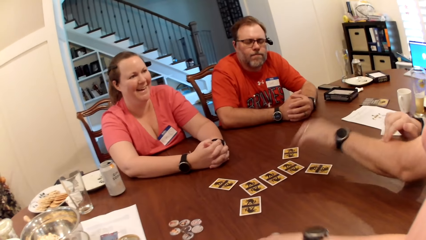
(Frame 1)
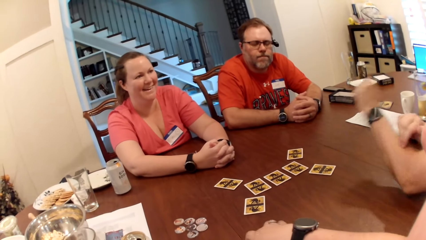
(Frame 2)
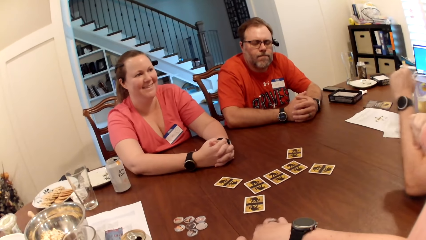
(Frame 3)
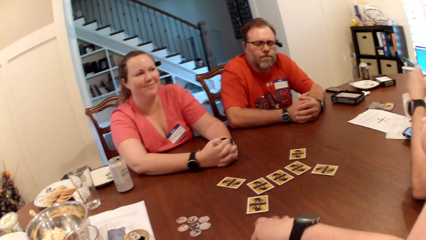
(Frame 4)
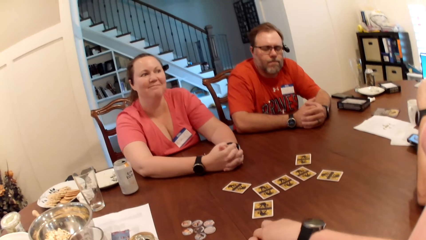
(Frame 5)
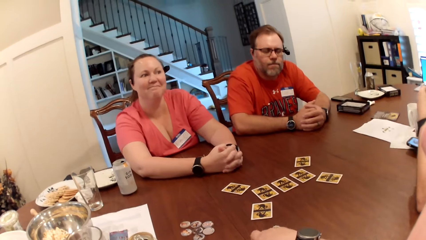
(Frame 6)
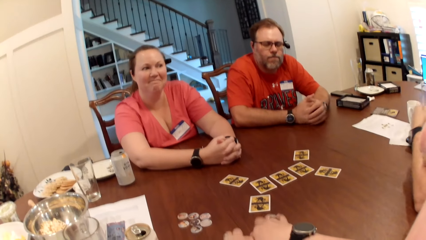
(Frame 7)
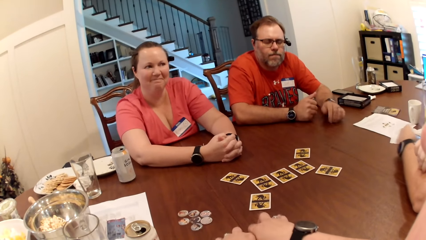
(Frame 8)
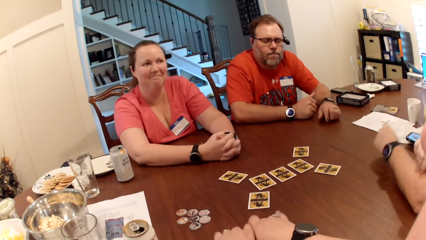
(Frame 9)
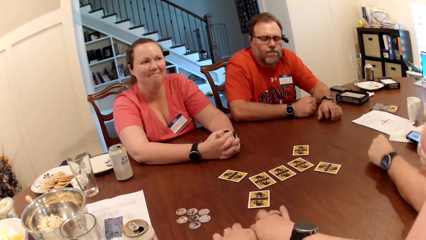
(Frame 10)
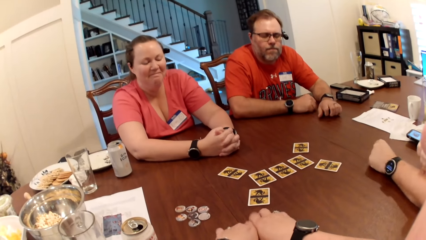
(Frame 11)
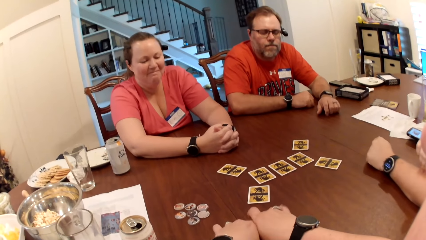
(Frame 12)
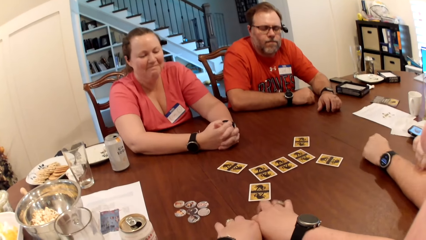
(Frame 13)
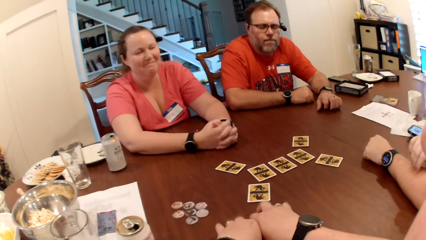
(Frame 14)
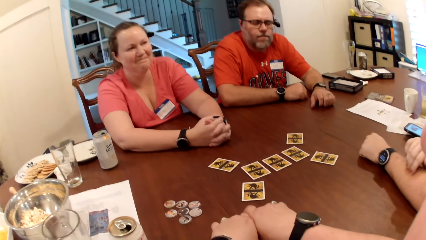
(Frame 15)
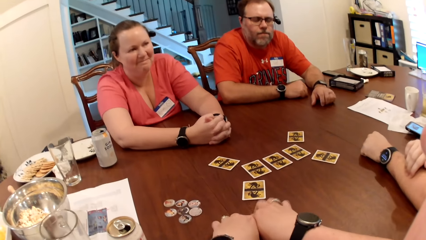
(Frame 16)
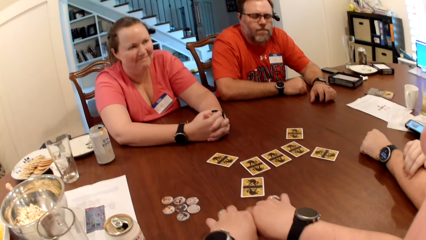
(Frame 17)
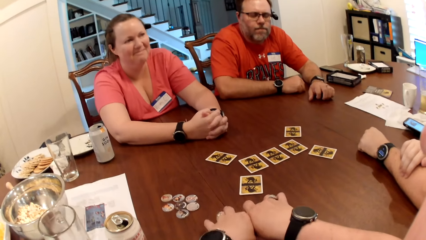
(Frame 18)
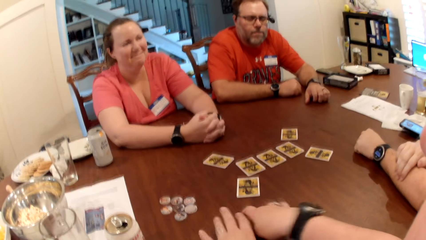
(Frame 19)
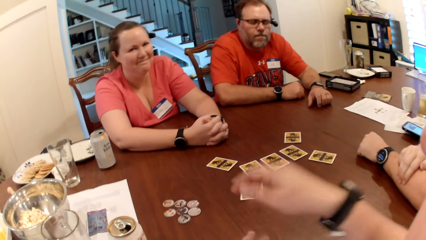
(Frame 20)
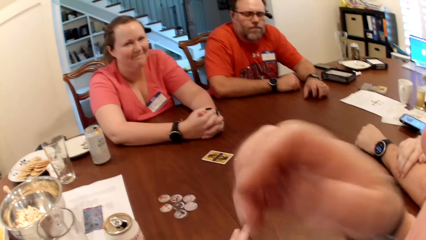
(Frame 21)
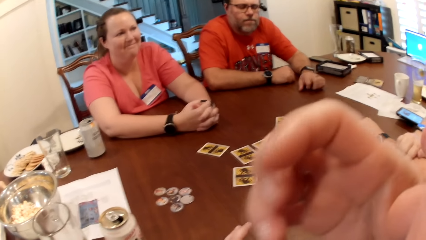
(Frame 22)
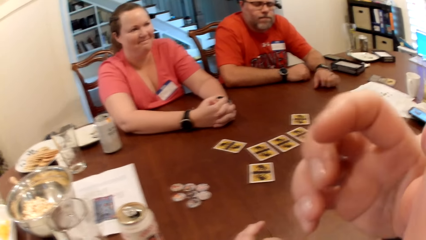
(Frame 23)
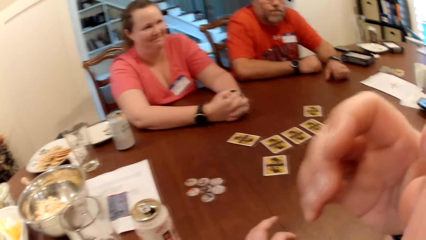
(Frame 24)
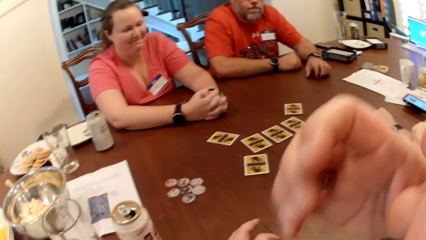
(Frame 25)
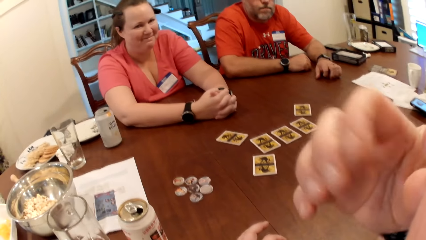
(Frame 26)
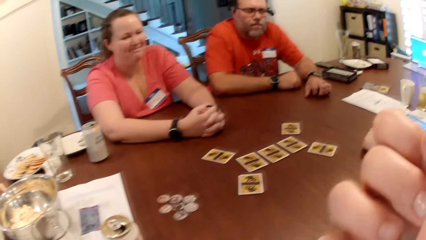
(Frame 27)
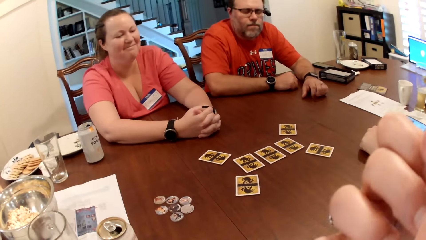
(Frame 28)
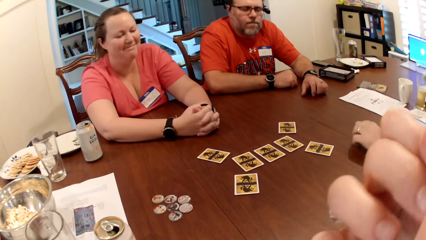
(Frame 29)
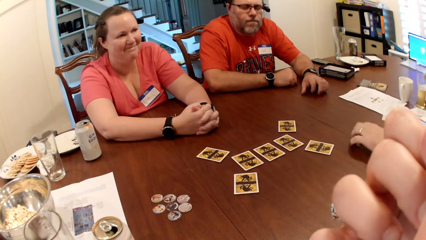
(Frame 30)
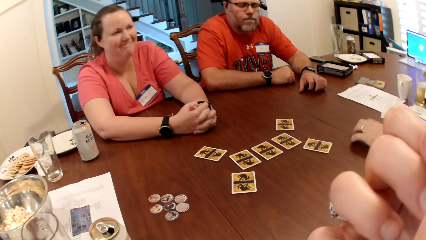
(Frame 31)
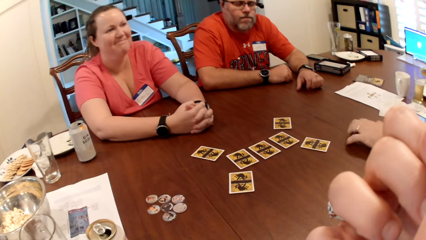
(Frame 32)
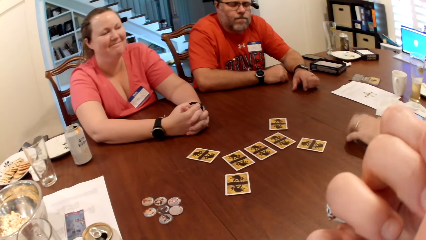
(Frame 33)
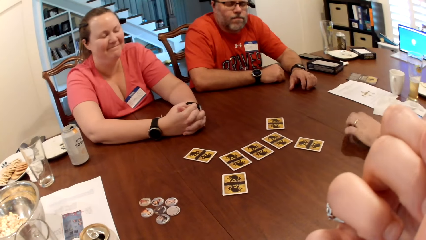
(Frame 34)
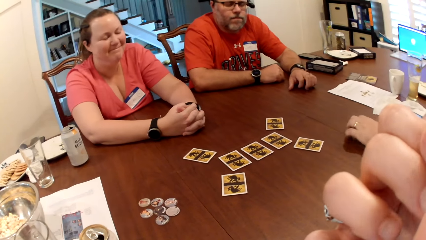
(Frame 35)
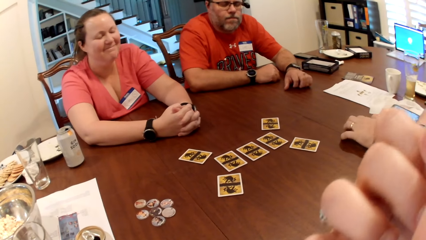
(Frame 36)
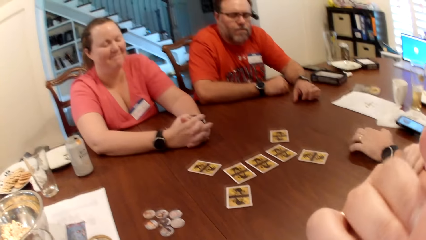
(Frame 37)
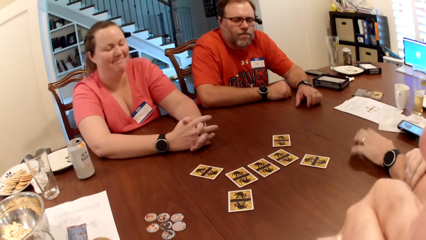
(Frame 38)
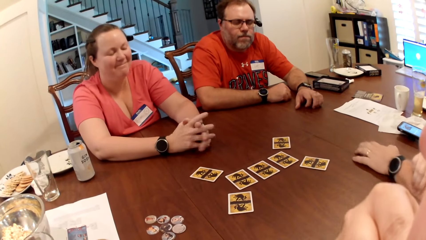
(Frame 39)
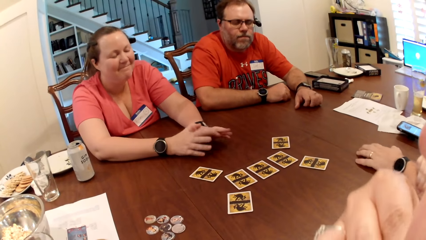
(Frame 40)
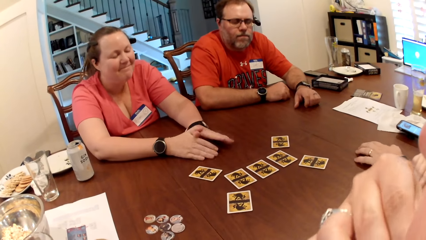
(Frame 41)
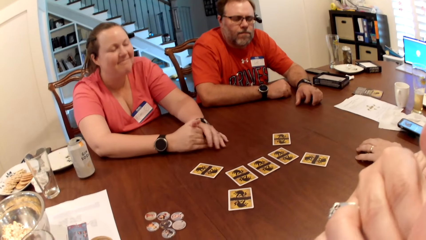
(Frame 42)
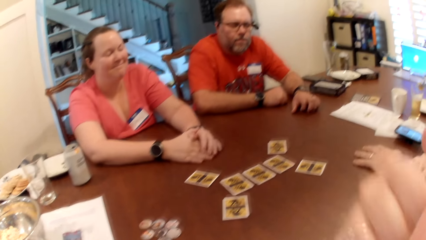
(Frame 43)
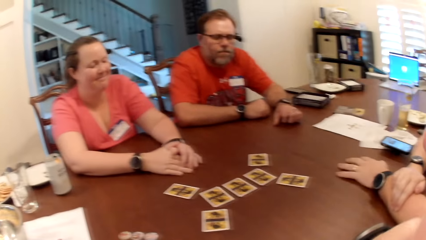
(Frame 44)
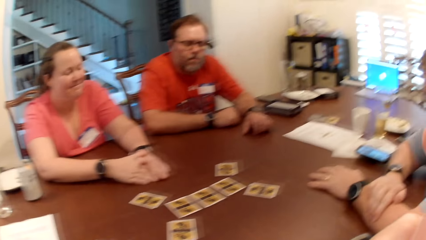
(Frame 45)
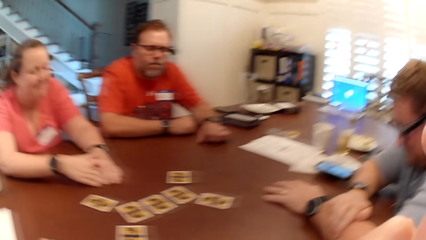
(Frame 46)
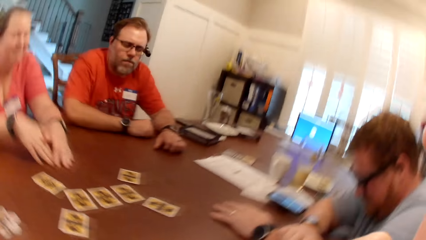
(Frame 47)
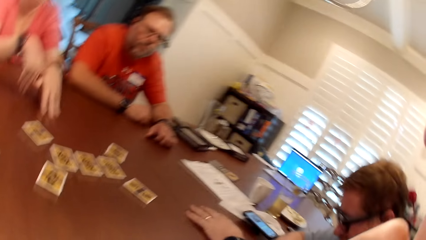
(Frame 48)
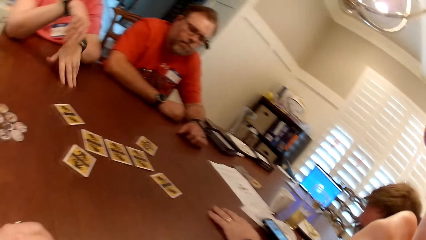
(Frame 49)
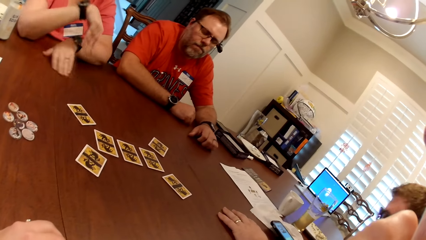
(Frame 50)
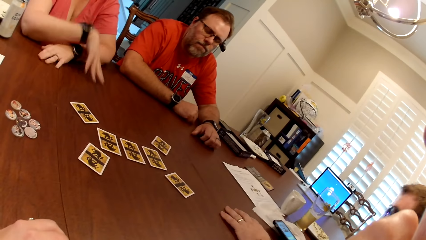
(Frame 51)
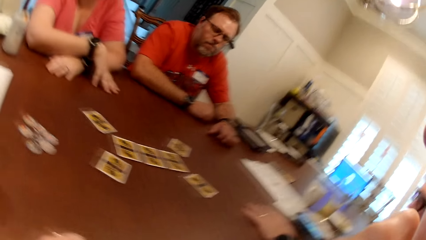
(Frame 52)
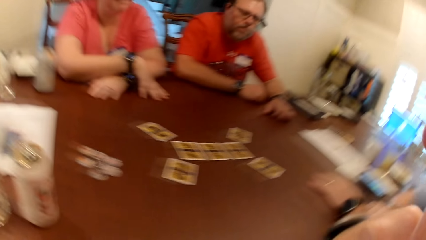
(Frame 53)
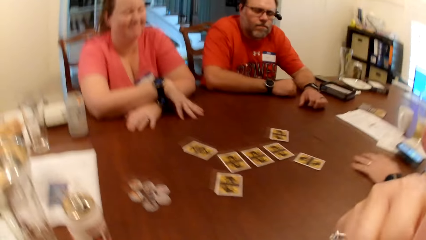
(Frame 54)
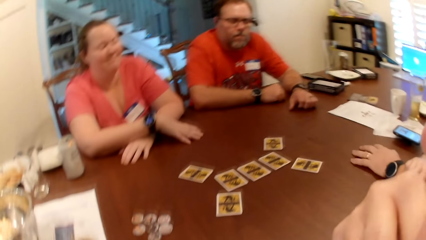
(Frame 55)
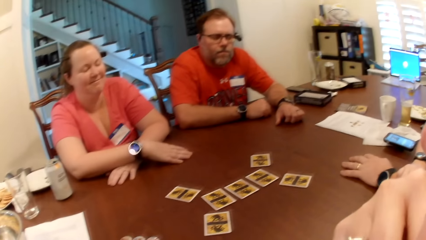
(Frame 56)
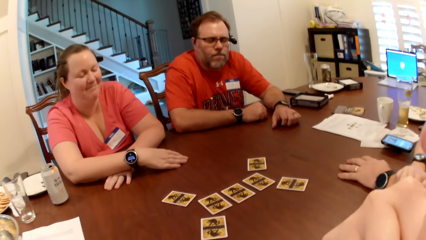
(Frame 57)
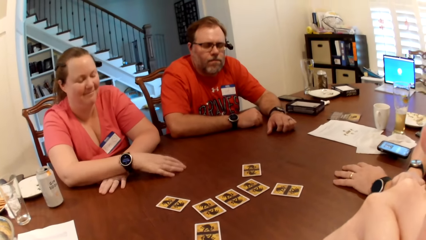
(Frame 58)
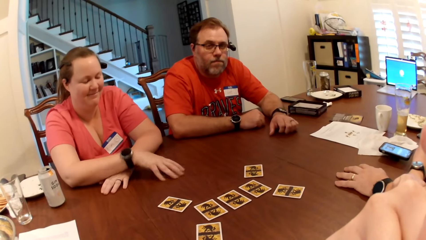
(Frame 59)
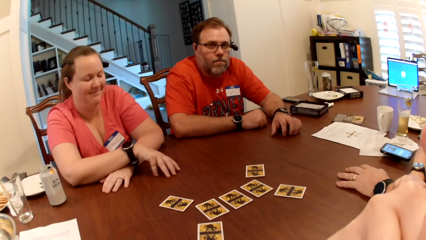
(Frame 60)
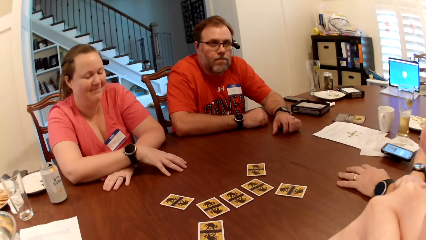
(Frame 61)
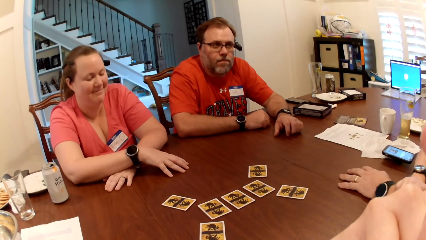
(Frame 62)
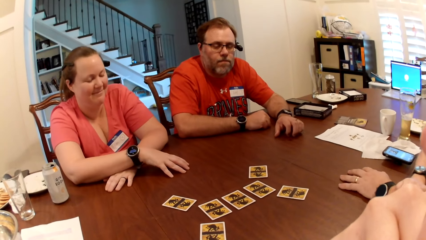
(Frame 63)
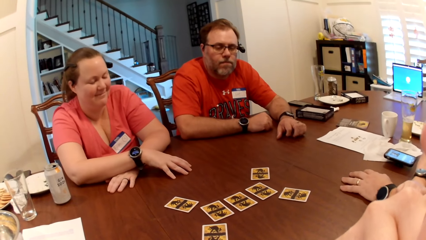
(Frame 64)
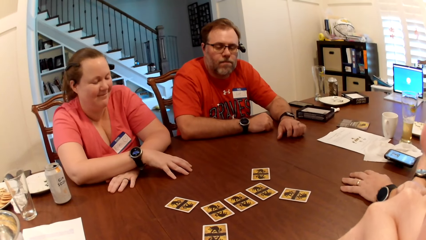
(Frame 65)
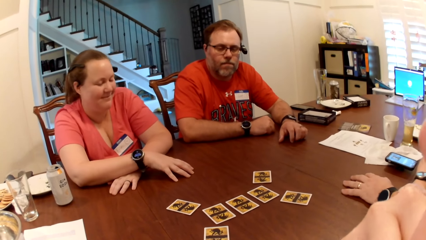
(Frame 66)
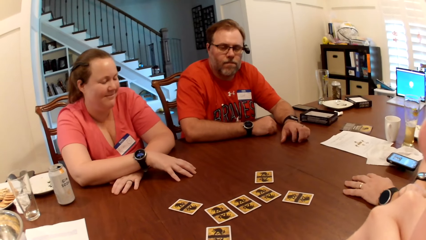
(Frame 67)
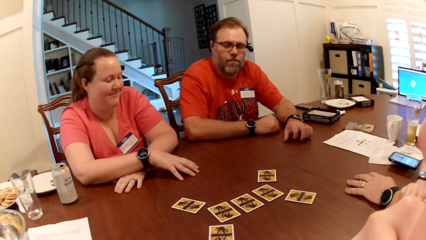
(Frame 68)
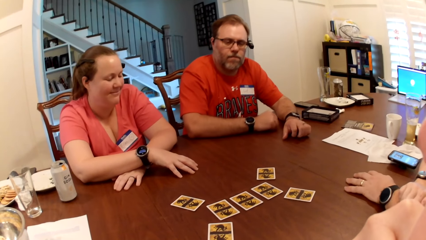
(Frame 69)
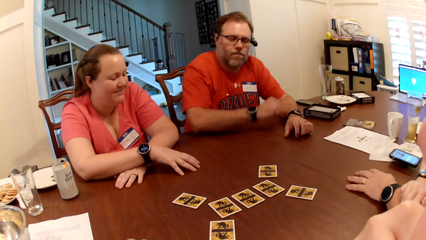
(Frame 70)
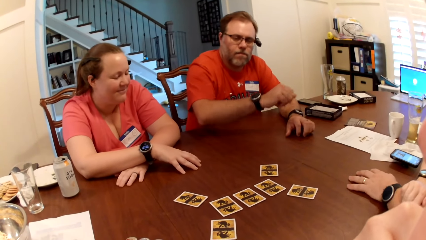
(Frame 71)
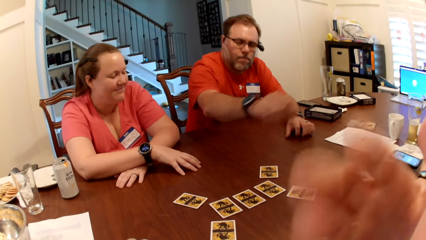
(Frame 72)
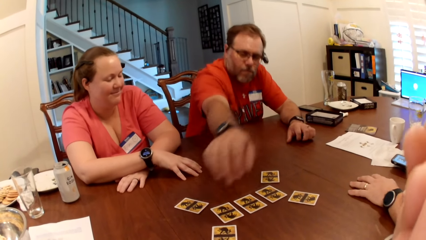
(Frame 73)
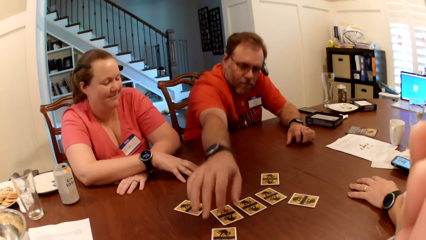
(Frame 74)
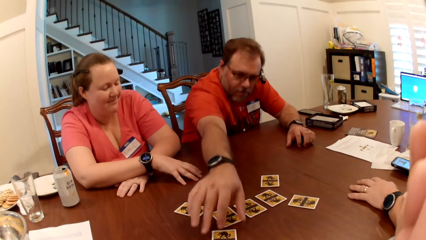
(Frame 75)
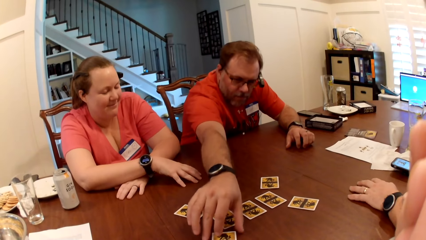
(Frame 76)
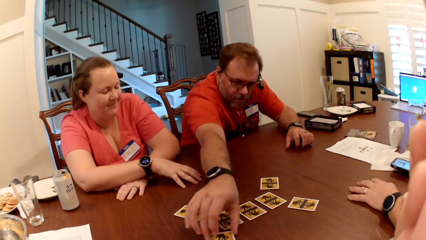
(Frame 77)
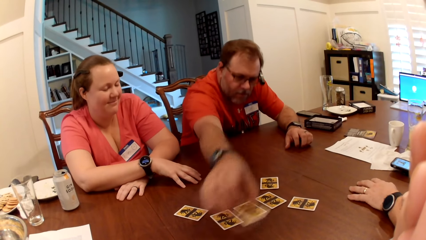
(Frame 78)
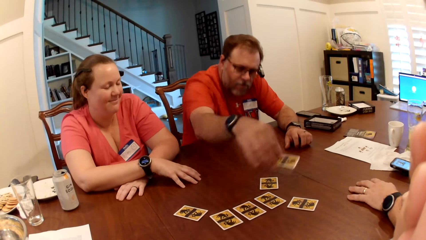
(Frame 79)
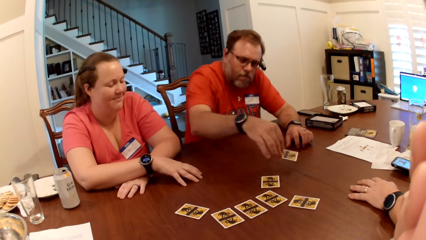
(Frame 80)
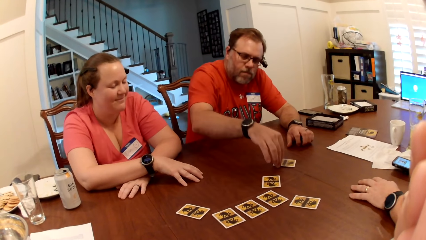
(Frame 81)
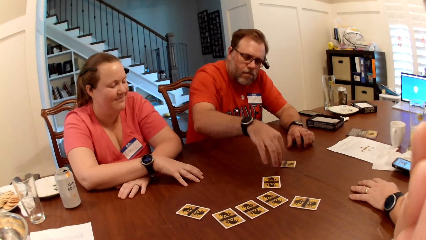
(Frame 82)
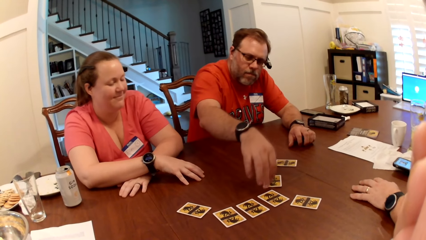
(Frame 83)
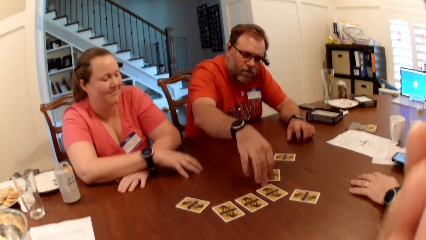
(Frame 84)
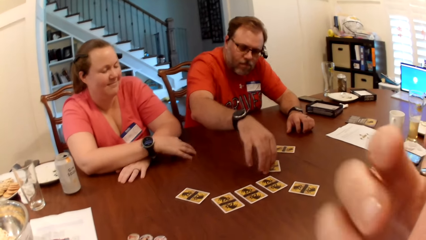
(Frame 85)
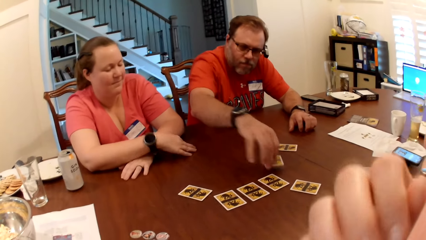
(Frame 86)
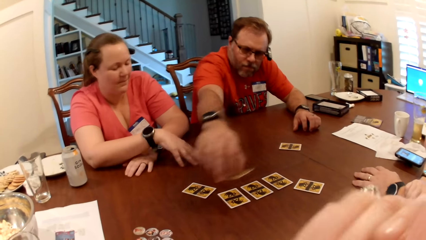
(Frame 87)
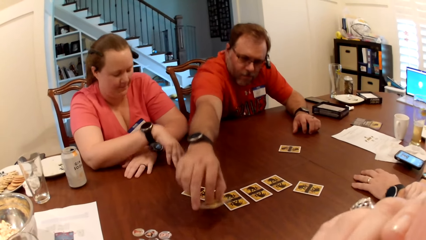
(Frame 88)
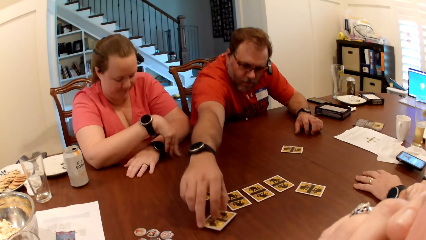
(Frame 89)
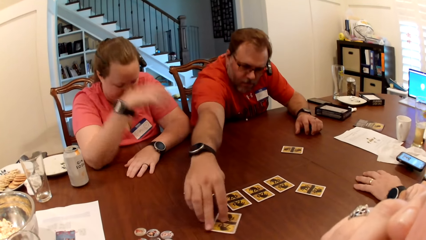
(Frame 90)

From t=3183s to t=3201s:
The camera wearer raises a hand up. They look around. The man picks up a card from the table with his right hand. The camera wearer raises a hand up. The man places the card on the table with his right hand and picks up a card from the table with his right hand.
